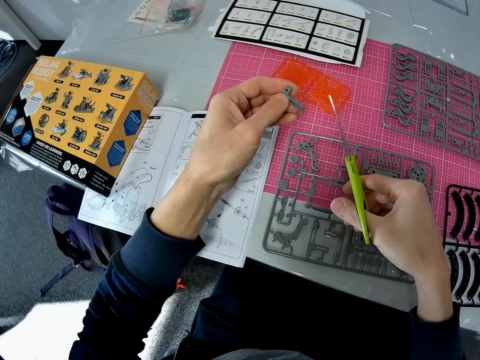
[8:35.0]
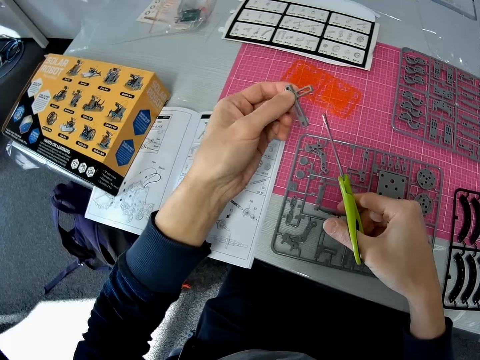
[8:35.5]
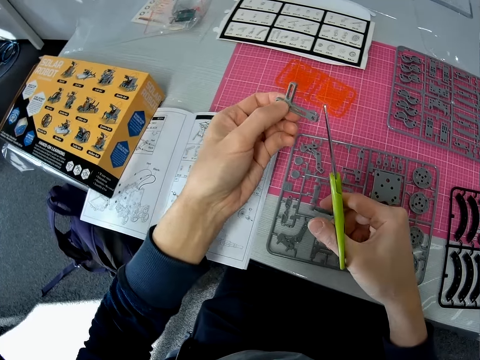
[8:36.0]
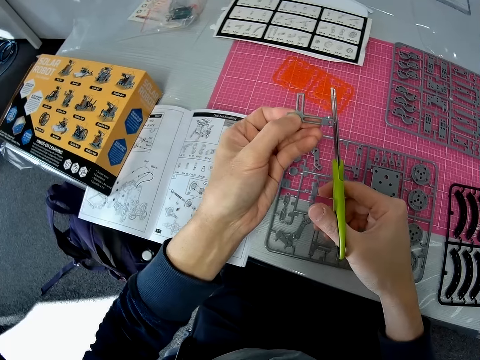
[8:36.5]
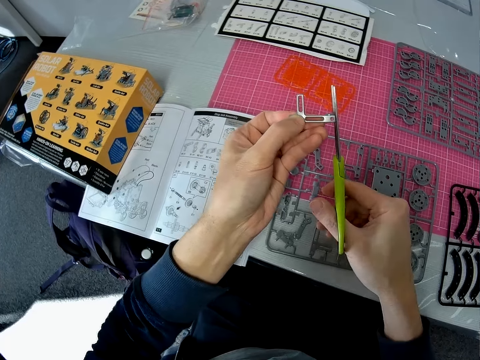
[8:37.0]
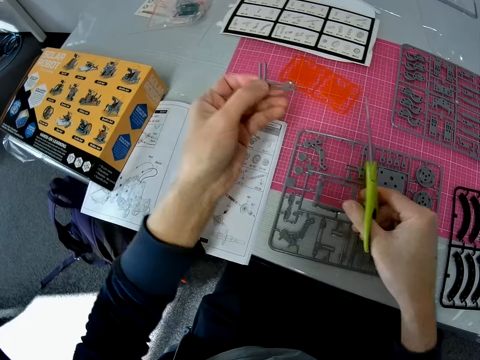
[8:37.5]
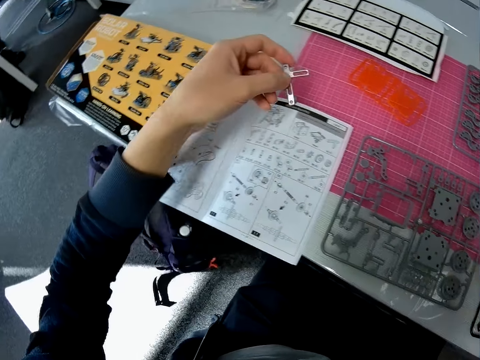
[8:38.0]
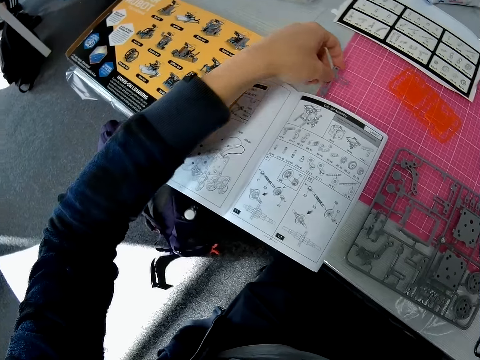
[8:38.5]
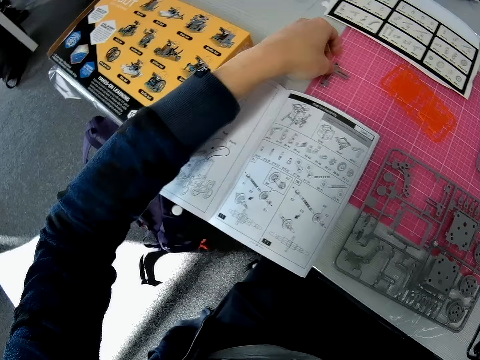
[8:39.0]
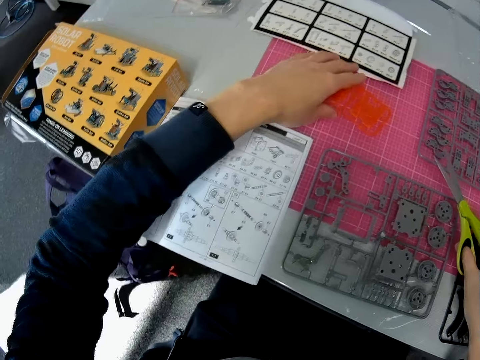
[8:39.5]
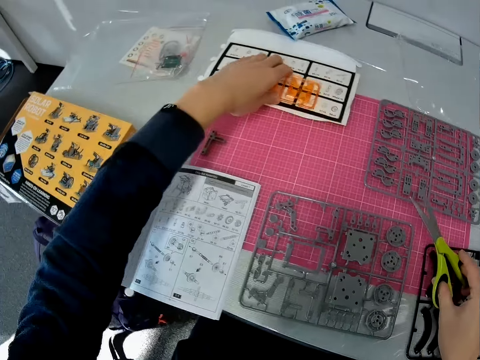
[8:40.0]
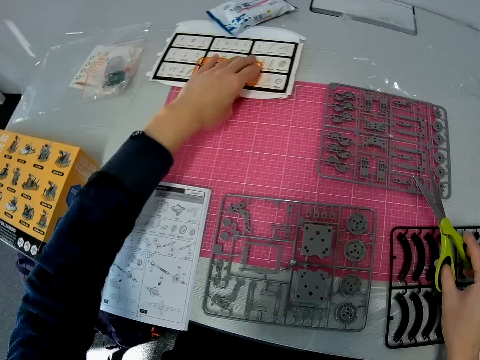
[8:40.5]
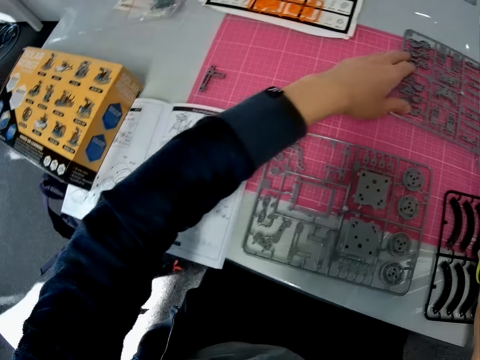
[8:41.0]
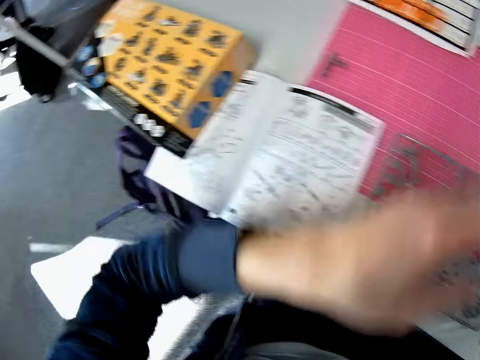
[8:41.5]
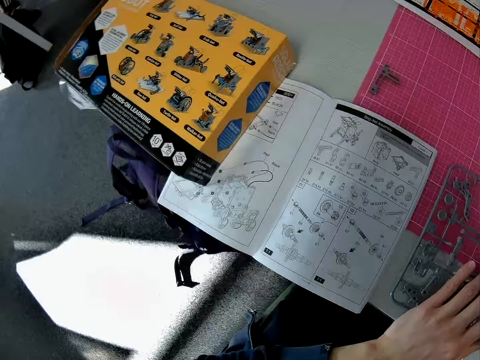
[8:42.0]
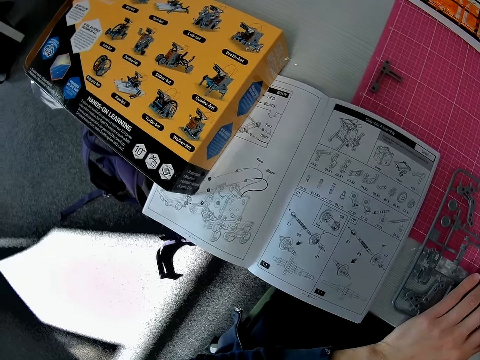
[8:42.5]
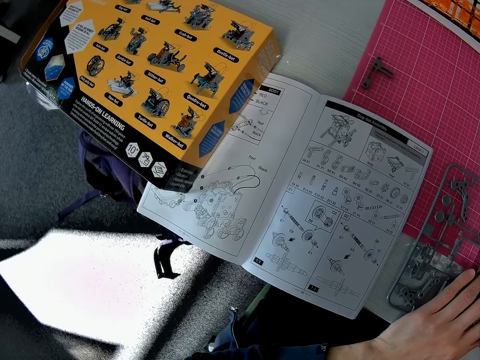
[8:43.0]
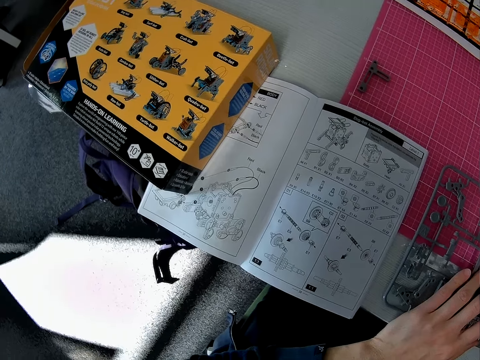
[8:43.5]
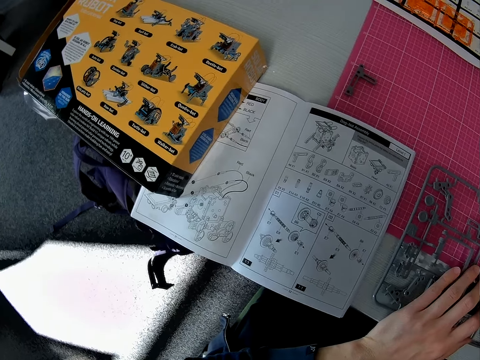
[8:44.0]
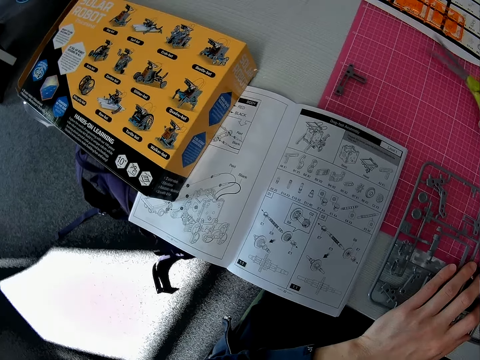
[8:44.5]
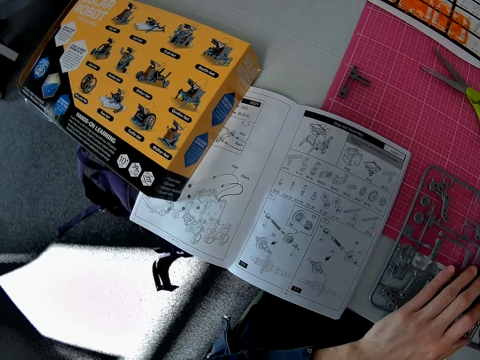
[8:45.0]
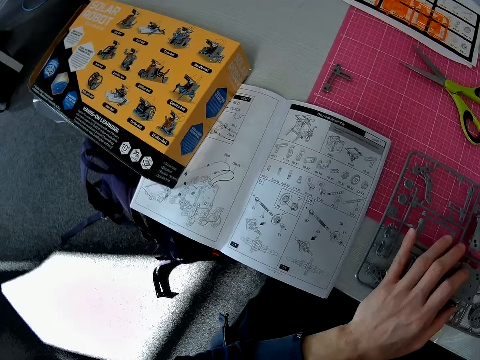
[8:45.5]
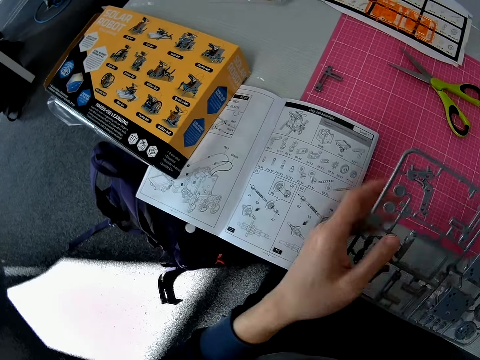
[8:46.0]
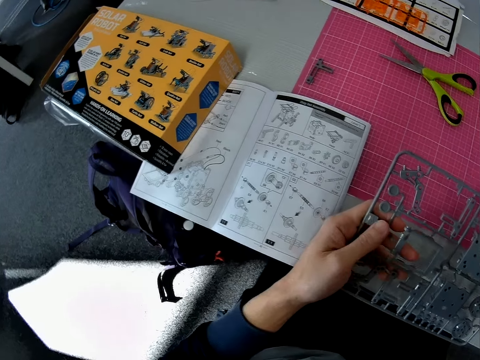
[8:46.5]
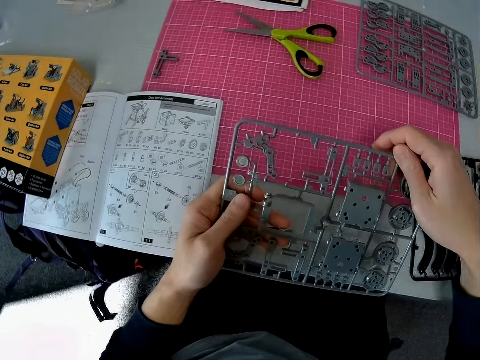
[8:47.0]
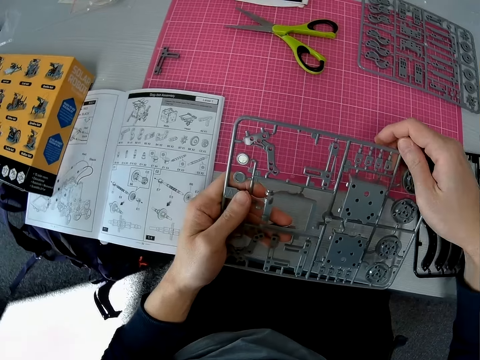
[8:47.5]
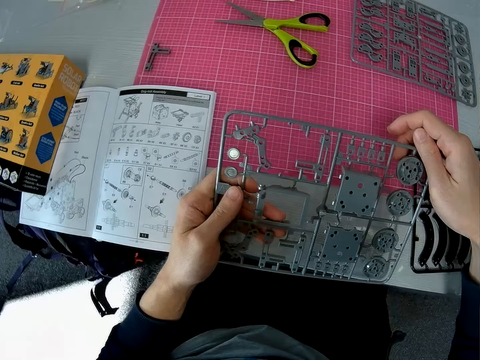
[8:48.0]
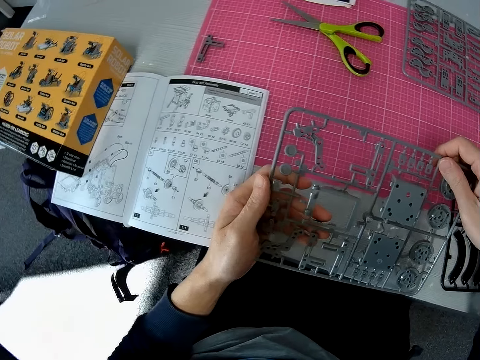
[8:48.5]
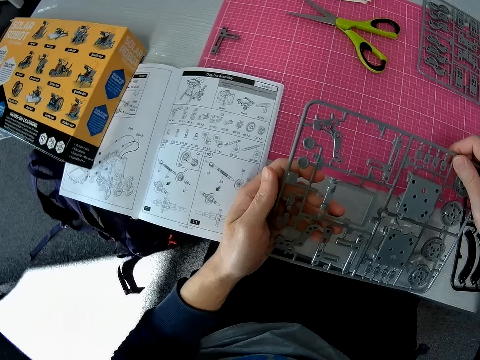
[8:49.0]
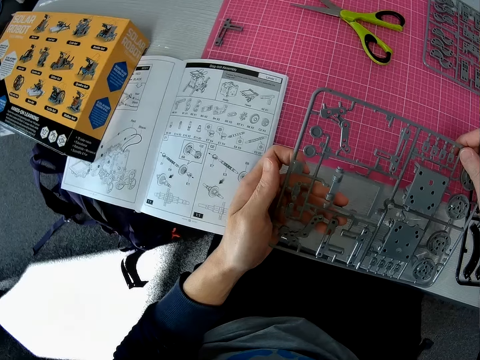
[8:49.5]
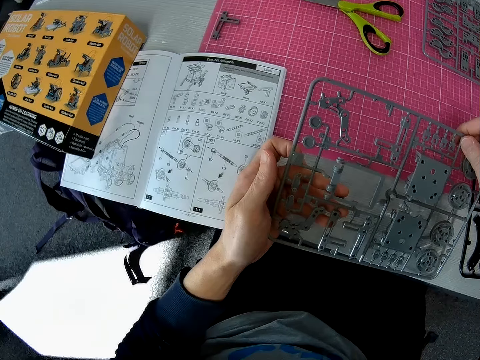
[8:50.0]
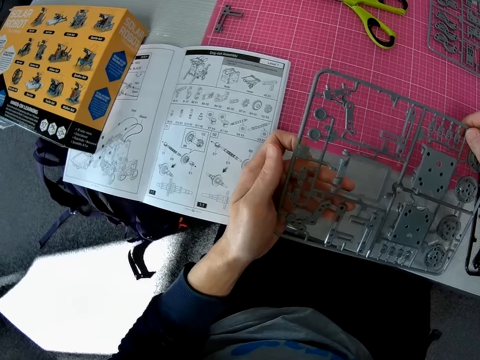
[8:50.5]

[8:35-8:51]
The camera wearer flips the solar robot model part on a hand. He cuts the solar robot model part with scissors. He puts down the solar robot model part on the cutting mat. He picks up the orange plastic. He drops the orange plastic on the paper with his left hand. He moves the solar robot model part on a piece of paper. He adjusts the position of the paper on the table. He adjusts the position of the ash plastic on the table. He holds the solar robot model part with a hand on the table. He looks at a solar robot book manual on the table. He puts down the scissors on the cutting mat. He picks up the solar robot model part from the cutting mat. He looks at the solar robot model part on a hand.

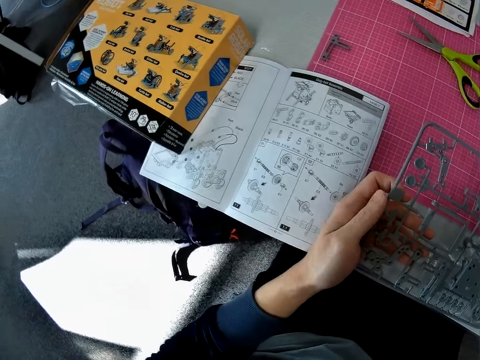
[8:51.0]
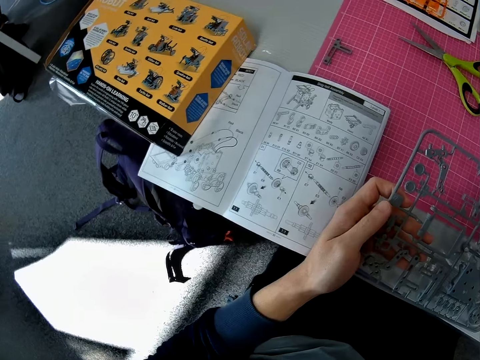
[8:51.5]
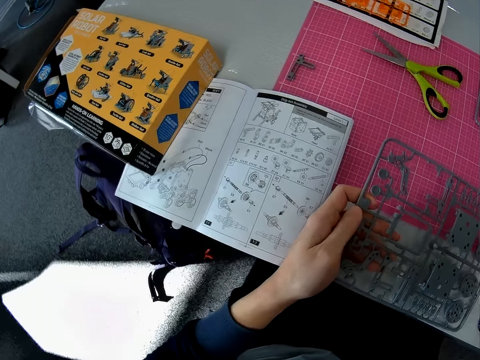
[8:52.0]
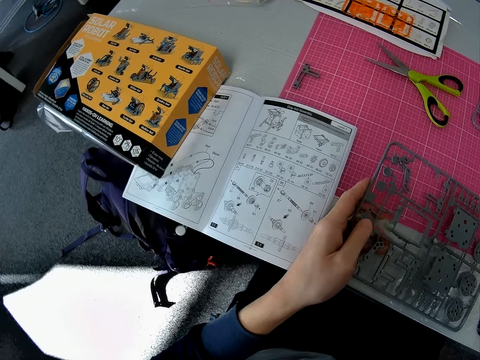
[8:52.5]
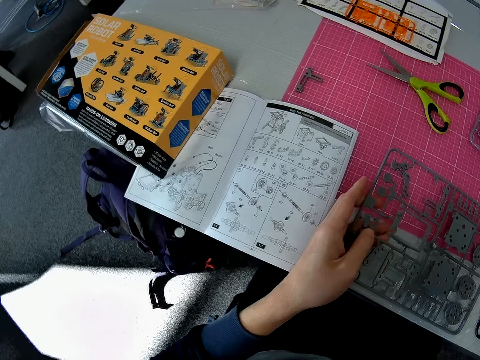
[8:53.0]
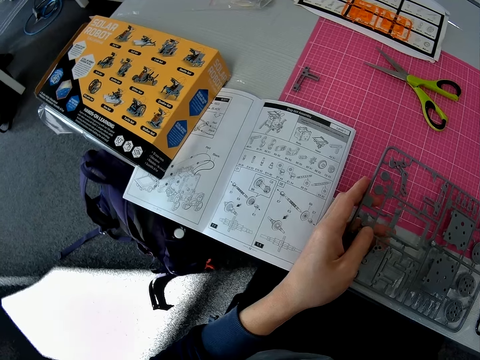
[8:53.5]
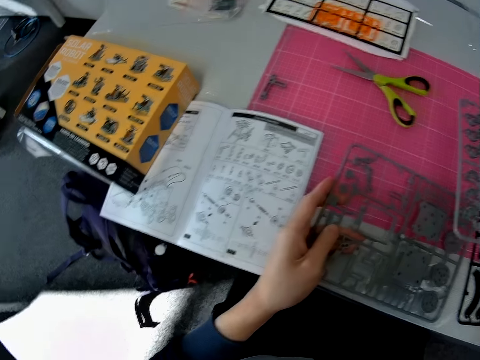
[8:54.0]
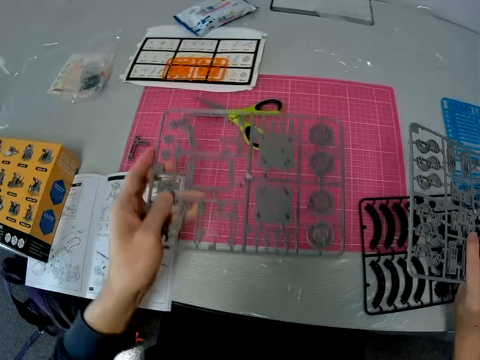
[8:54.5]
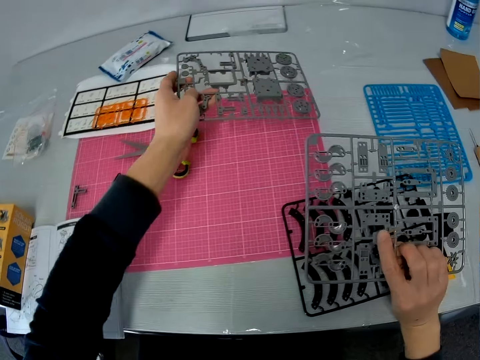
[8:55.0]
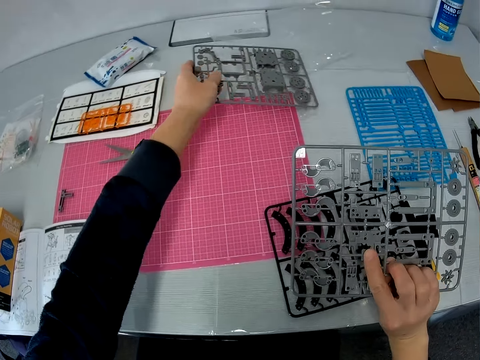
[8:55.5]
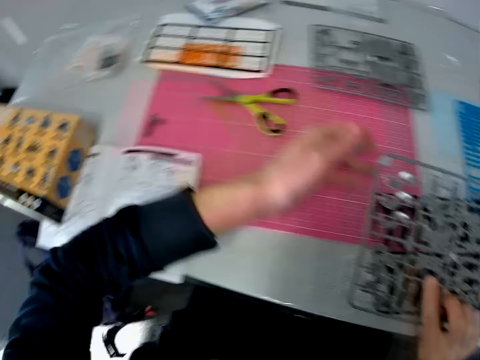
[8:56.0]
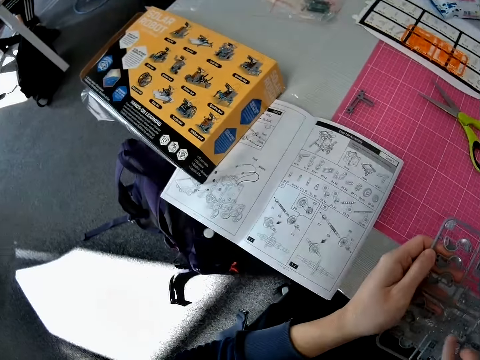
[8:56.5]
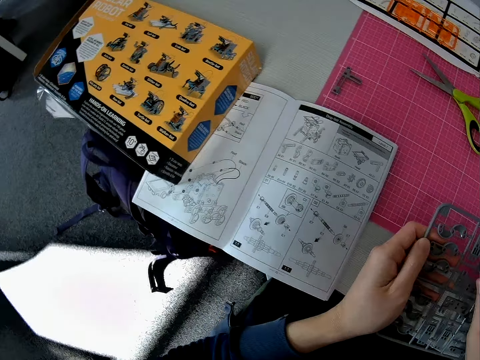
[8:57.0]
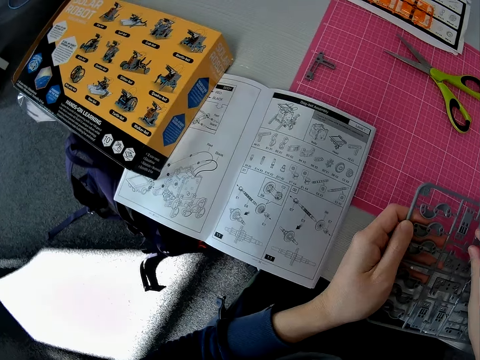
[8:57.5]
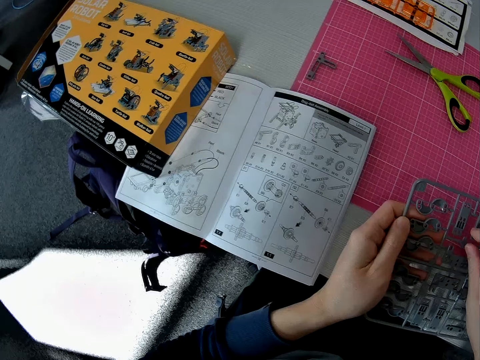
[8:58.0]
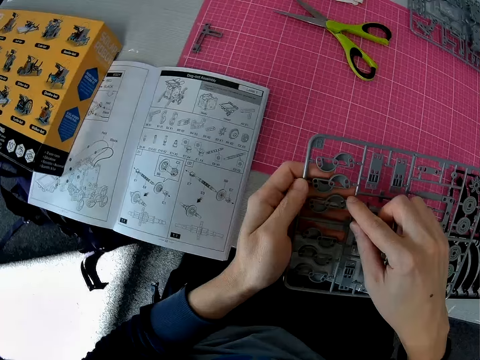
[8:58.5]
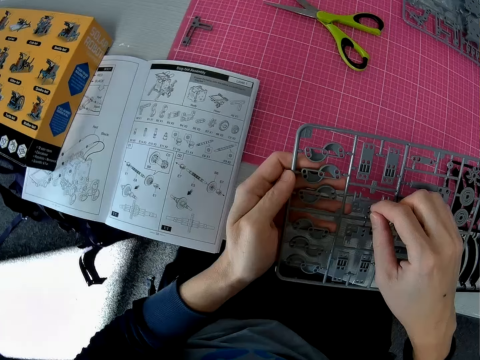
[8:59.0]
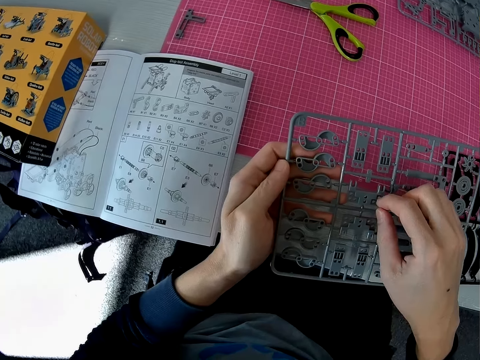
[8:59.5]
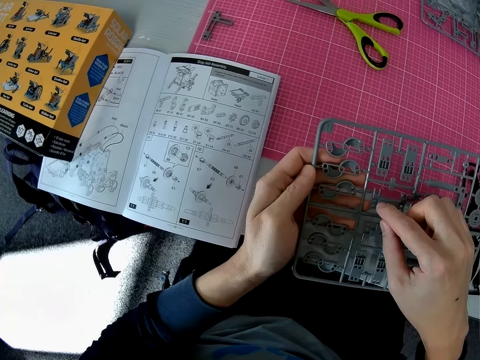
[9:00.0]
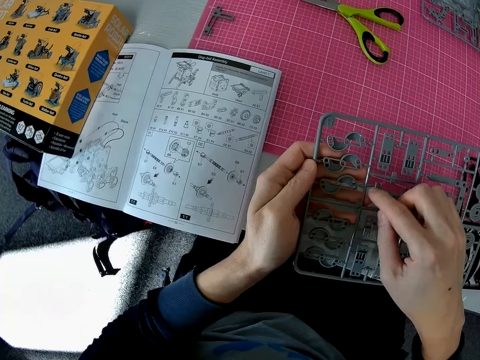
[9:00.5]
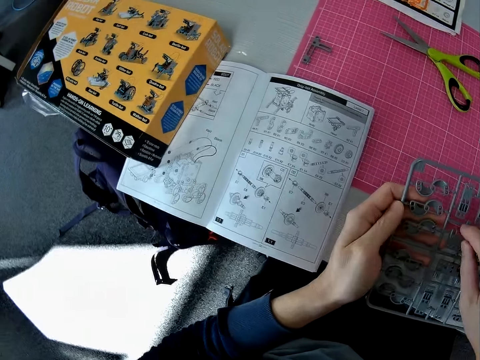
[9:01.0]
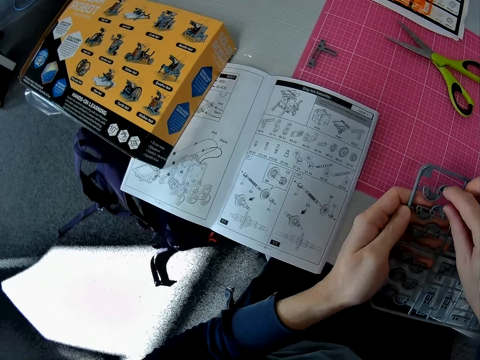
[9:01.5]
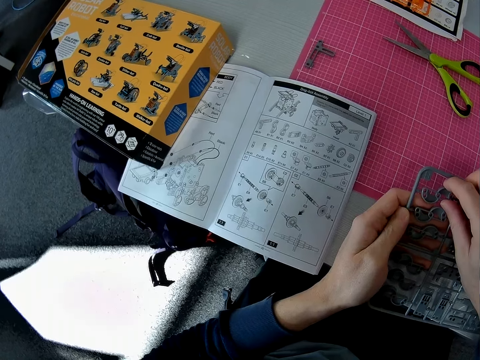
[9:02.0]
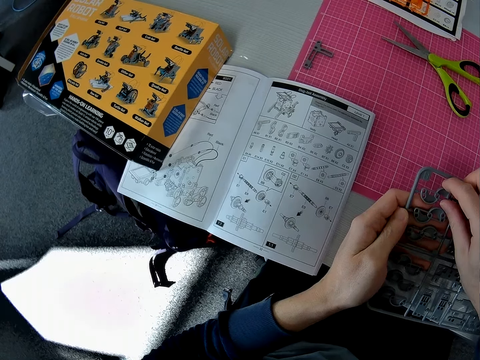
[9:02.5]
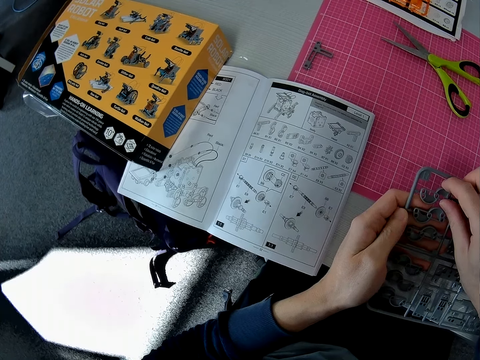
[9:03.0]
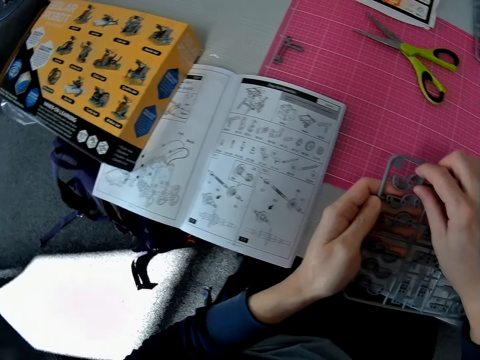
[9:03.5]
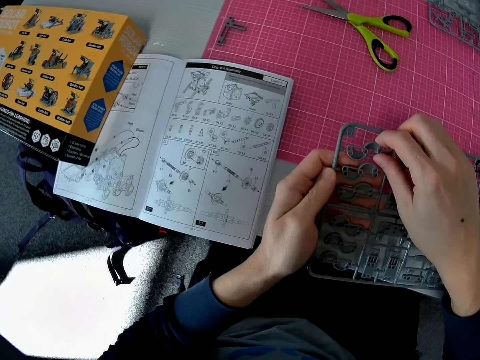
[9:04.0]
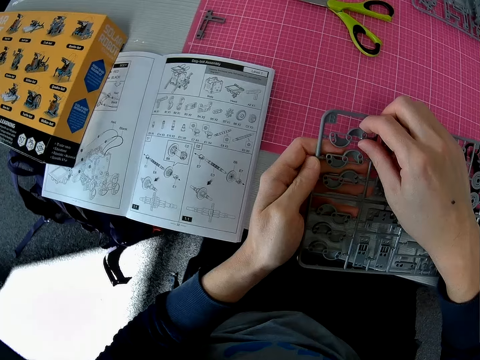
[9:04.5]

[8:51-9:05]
The camera wearer looks at the solar robot book manual on the table. They put down the solar robot model part on the cutting mat. They hold the solar robot model part with a hand.
